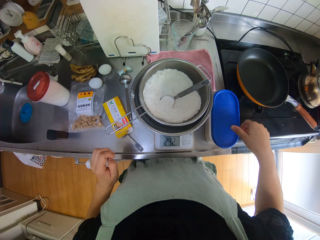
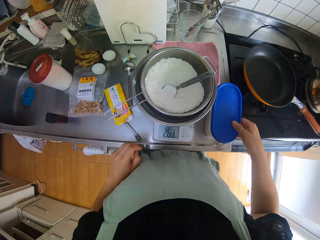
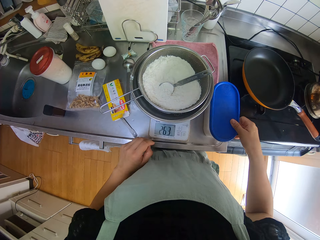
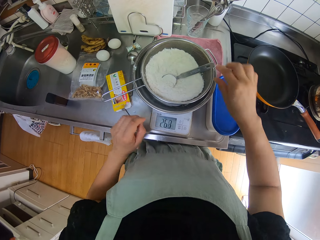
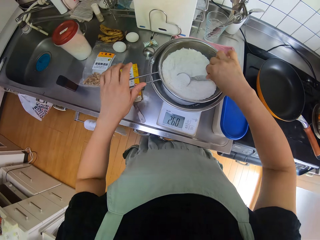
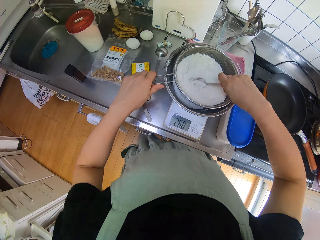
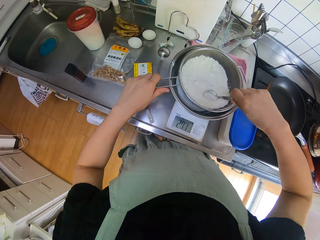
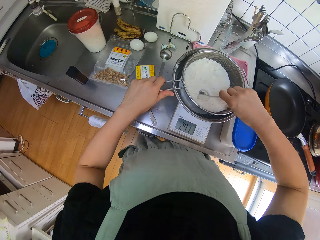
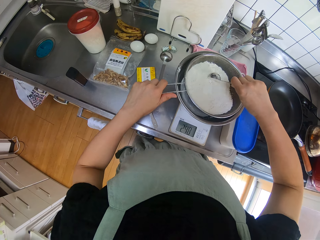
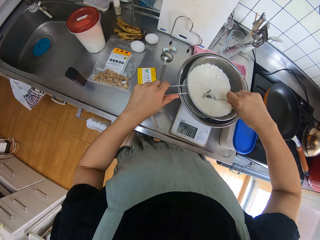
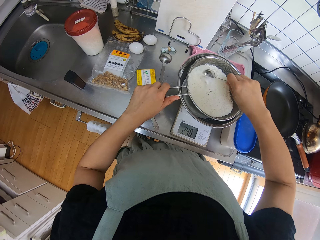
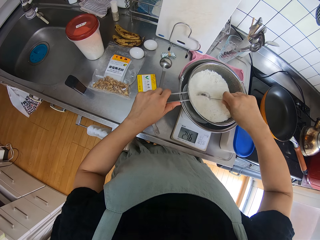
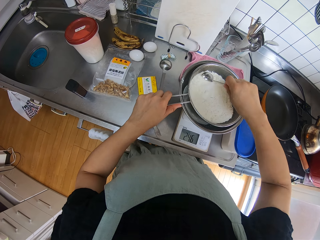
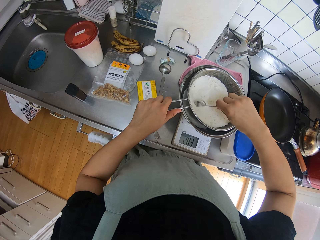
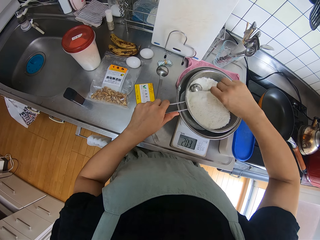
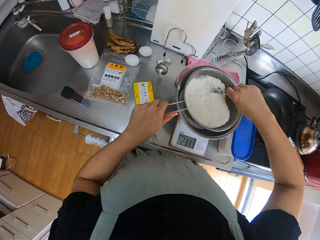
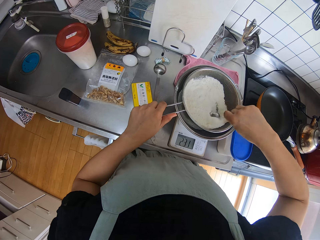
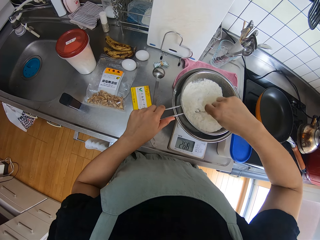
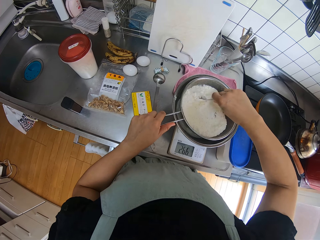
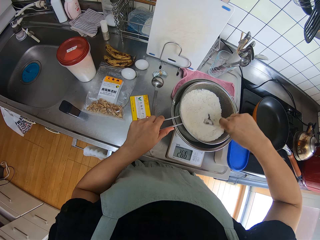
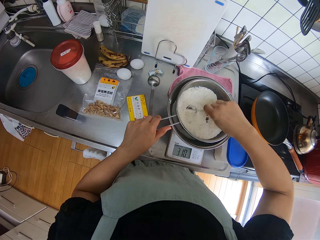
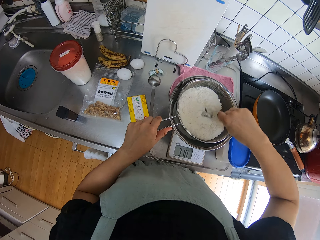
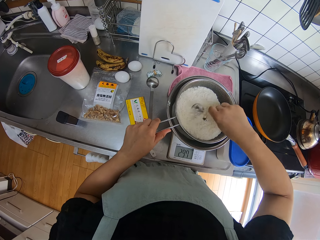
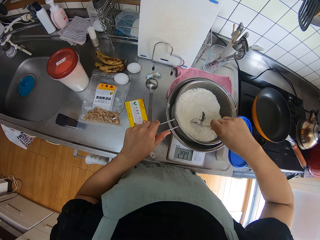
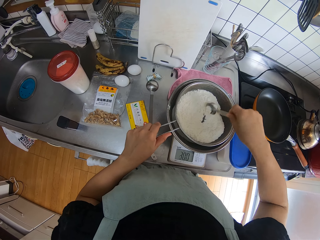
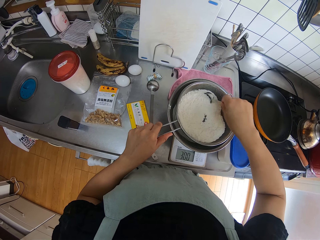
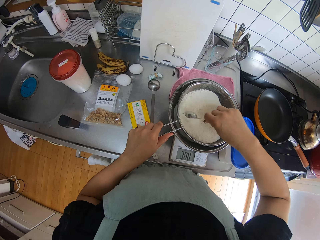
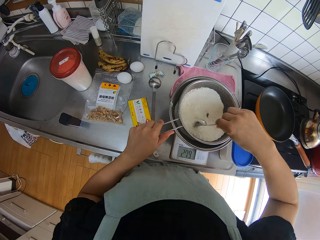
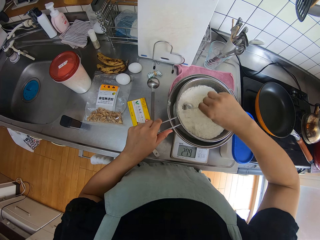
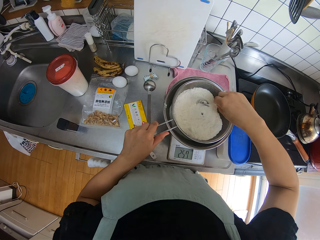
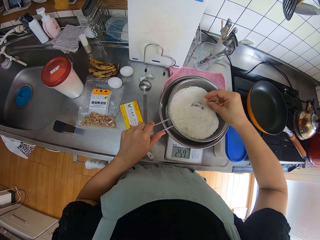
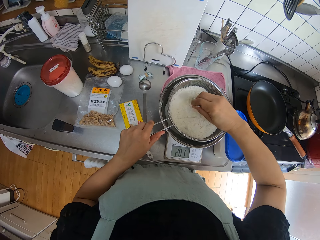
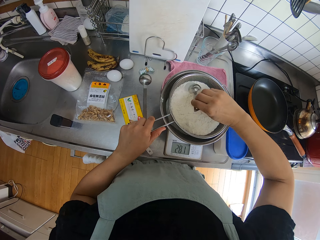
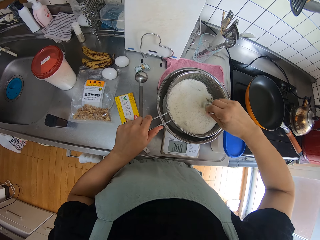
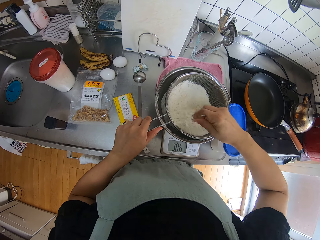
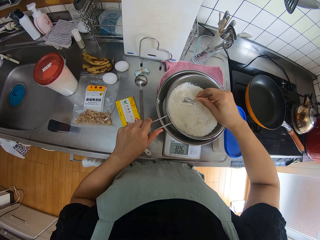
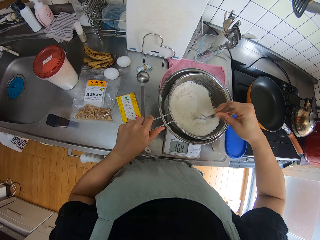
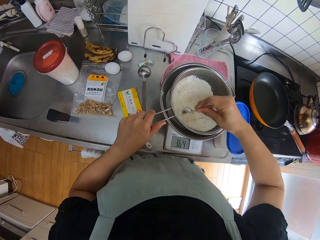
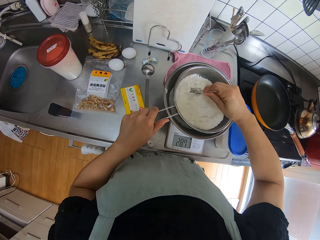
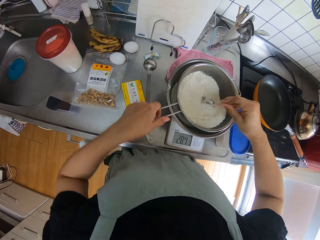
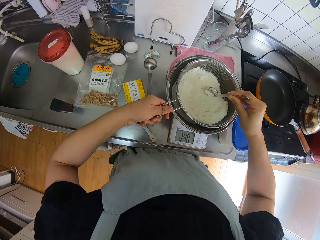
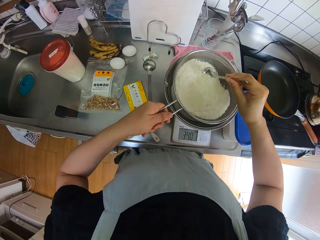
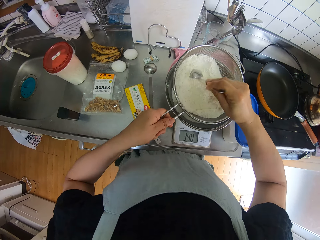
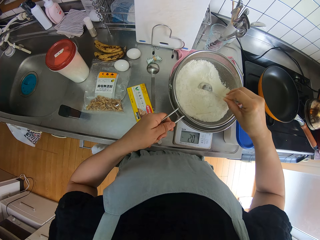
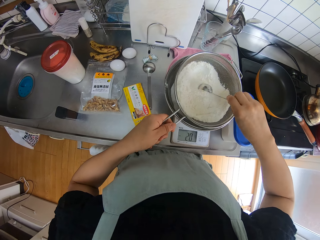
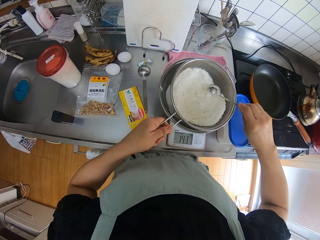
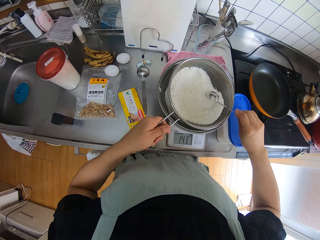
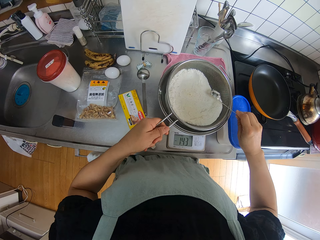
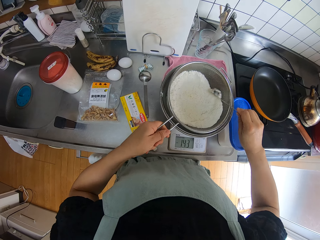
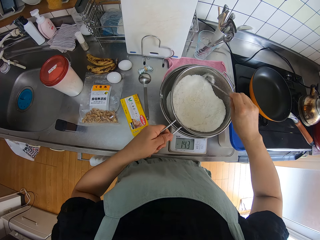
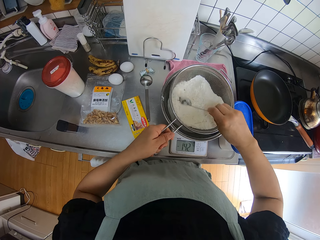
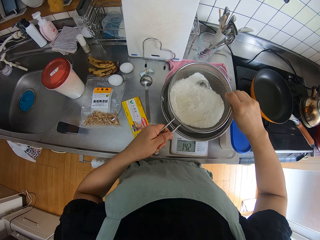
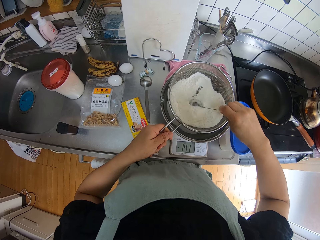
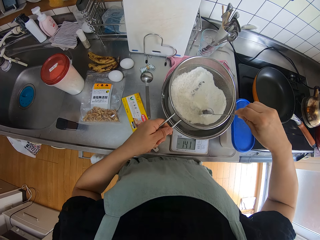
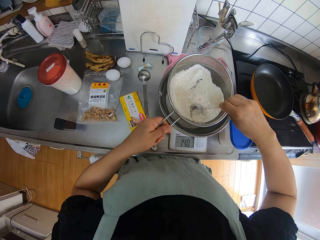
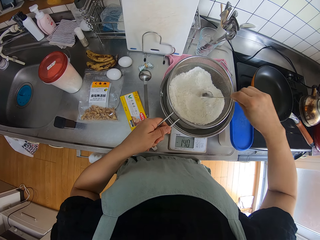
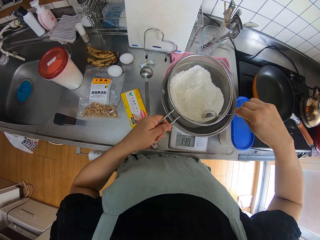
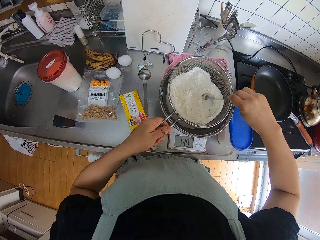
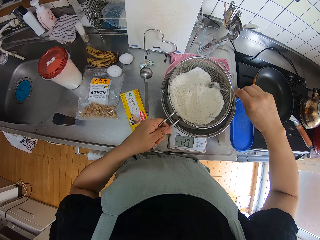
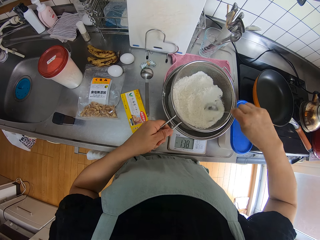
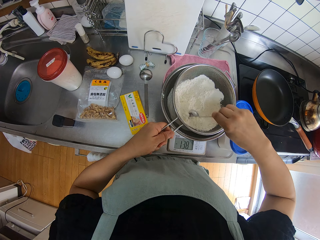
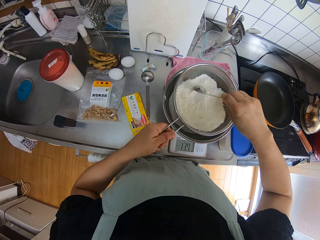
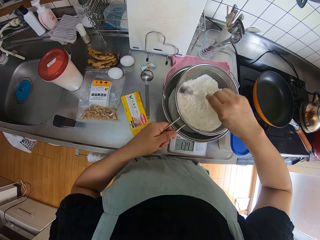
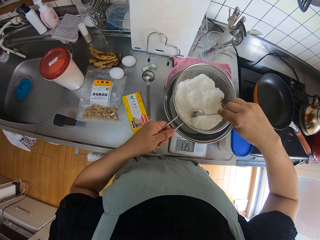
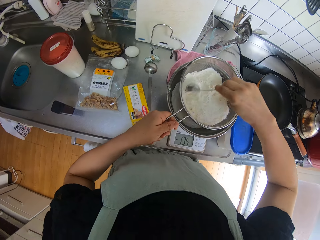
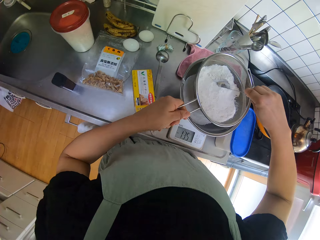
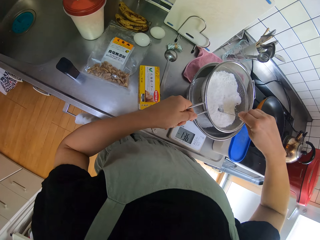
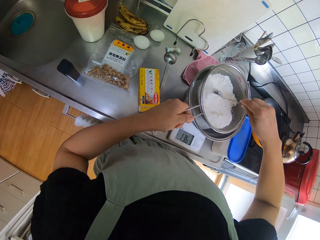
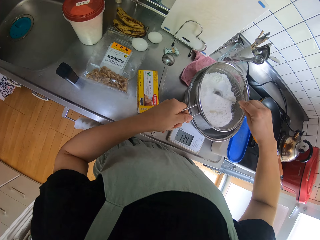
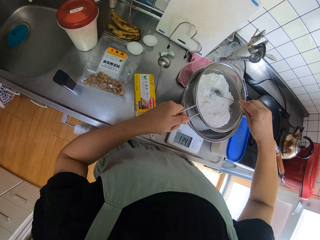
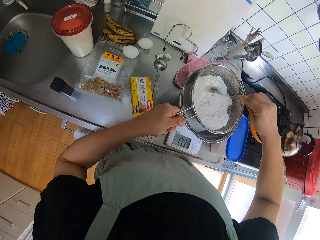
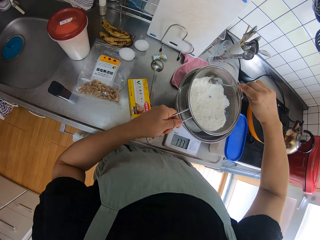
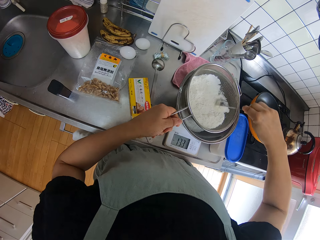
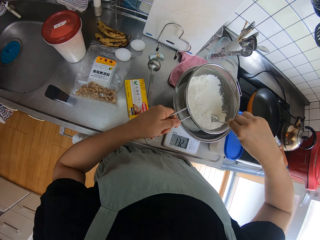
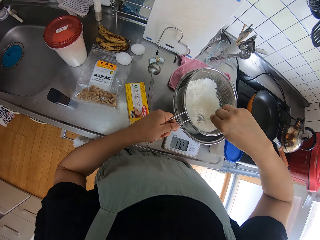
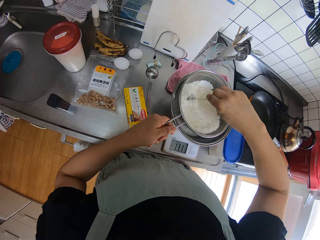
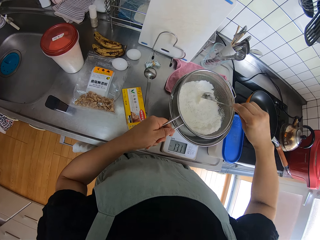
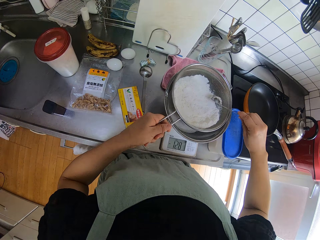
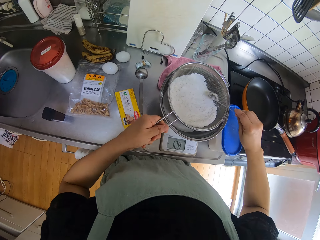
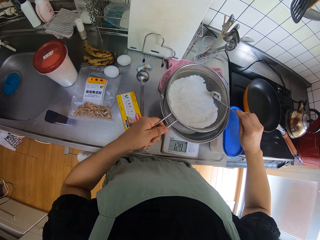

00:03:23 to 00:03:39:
The camera wearer touches the brown sugar container on the sink. He moves a tin on a kitchen counter. He stirs flour on a sieving bowl or sieve with a measuring spoon. He holds the sieve with his left hand. He picks up the sieving bowl from a bowl on a weighing machine. He stirs the flour on the sieving bowl with the measuring spoon.

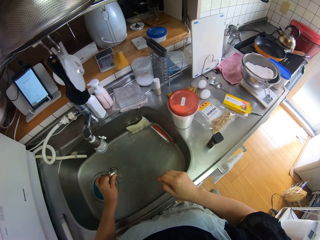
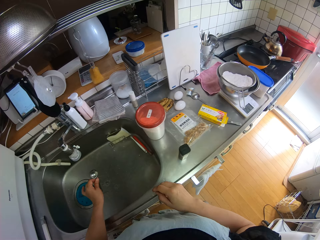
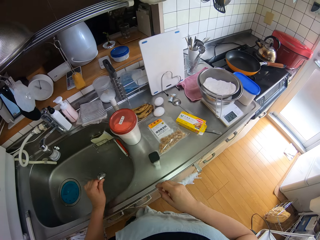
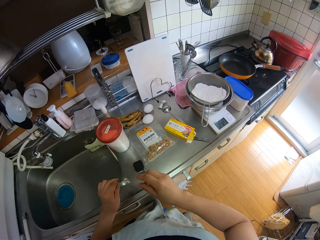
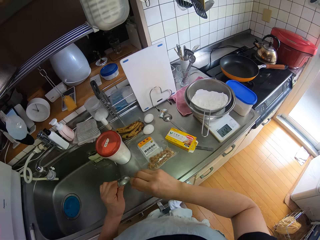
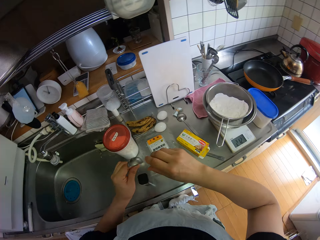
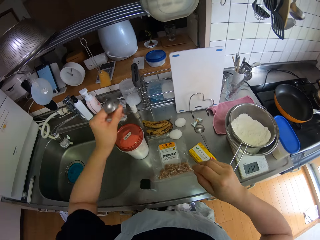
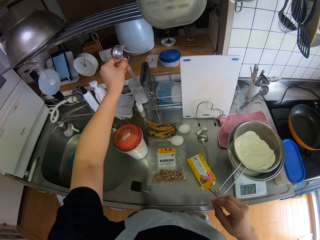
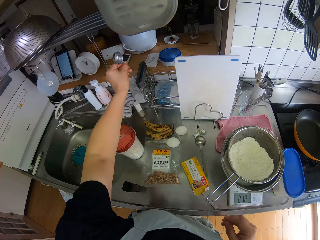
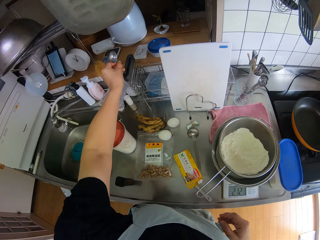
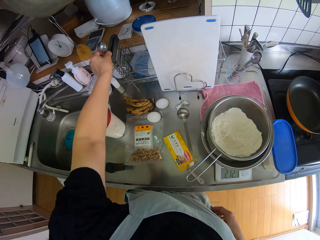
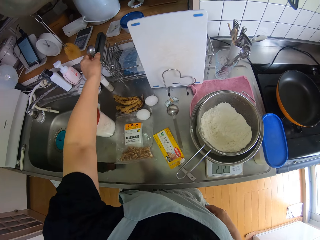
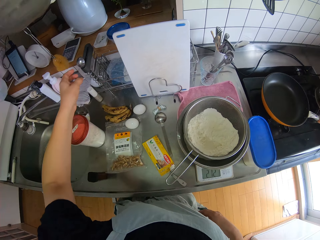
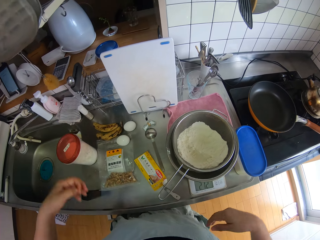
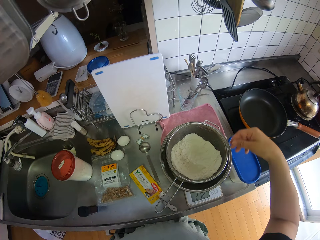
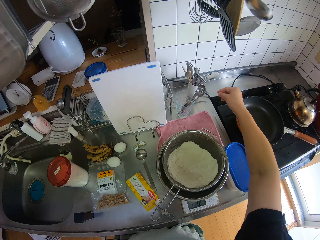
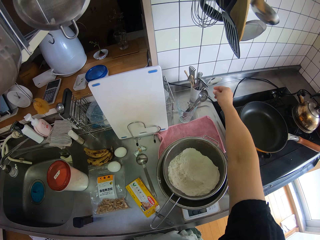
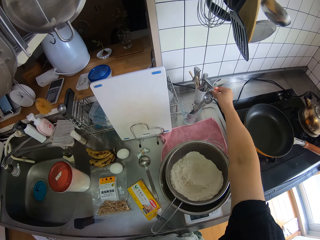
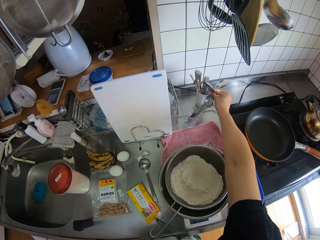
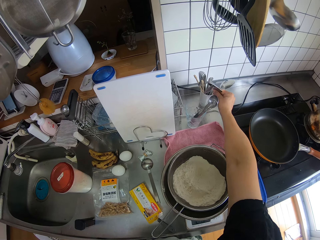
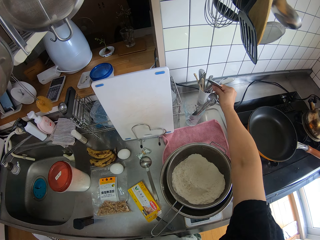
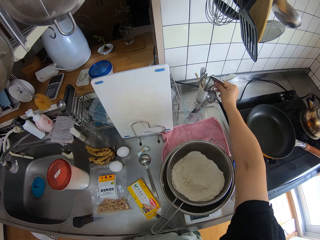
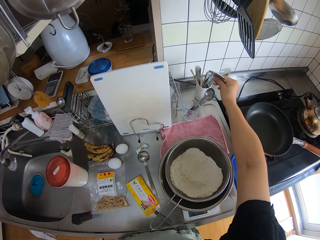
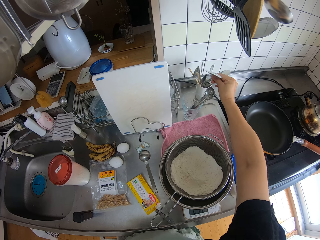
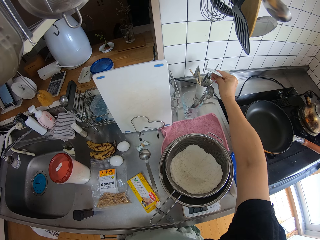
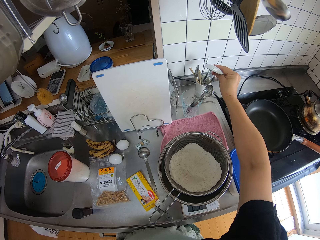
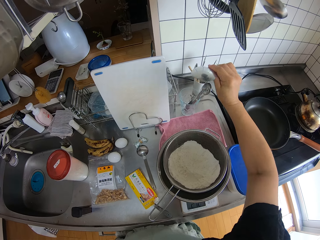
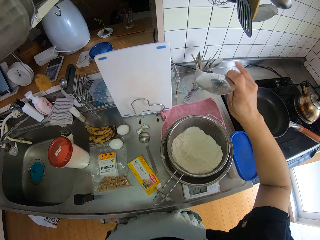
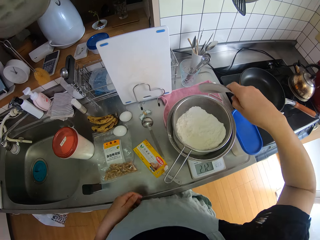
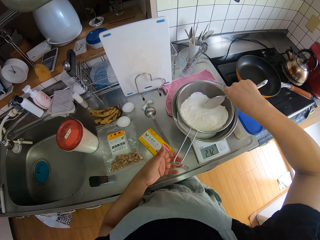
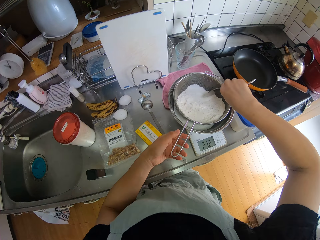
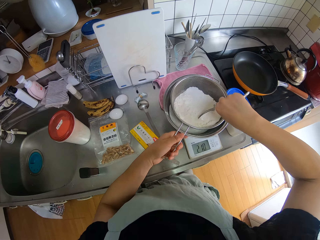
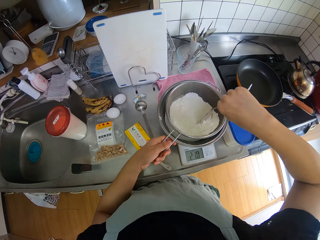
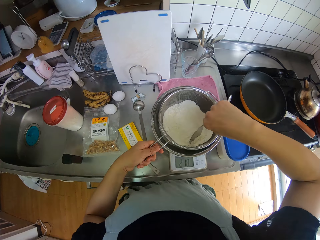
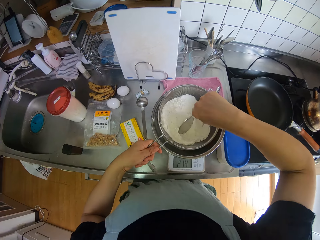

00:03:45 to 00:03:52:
The camera wearer closes a tap with a hand. He walks around a kitchen. He places the measuring spoon in a spoon rack on the sink. He picks up a big spoon from the utensil holder on the sink. He stirs the flour in the sieve with the big spoon. He holds the sieve with his left hand.
